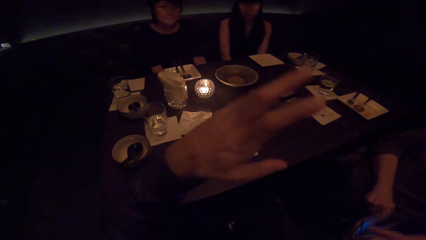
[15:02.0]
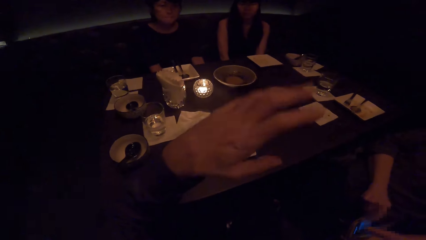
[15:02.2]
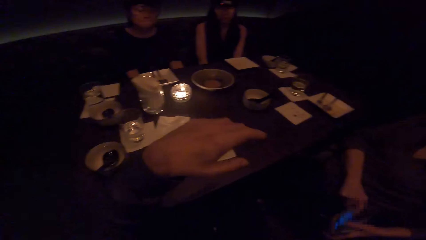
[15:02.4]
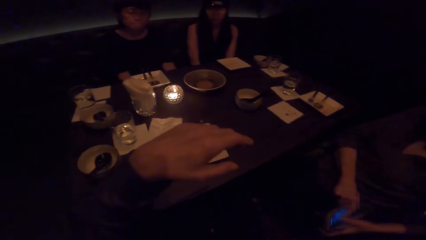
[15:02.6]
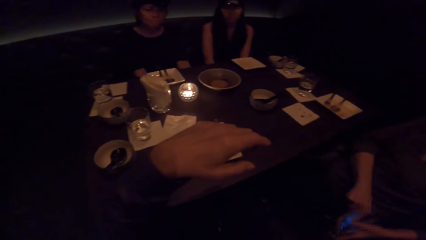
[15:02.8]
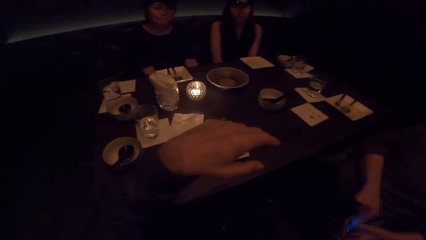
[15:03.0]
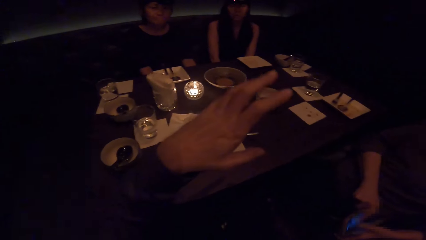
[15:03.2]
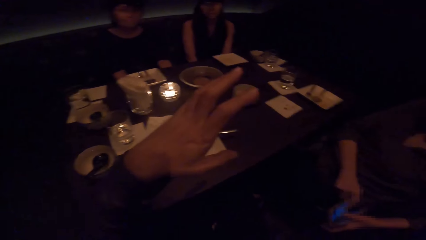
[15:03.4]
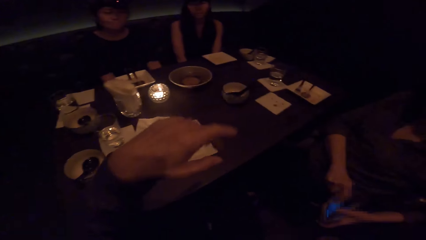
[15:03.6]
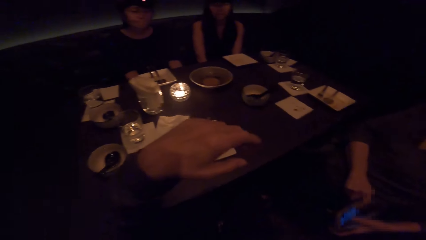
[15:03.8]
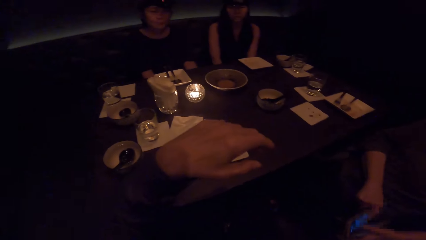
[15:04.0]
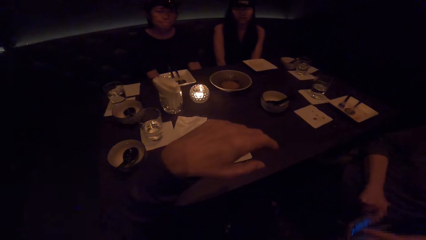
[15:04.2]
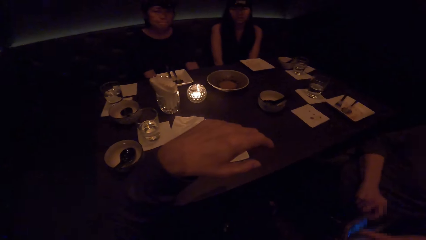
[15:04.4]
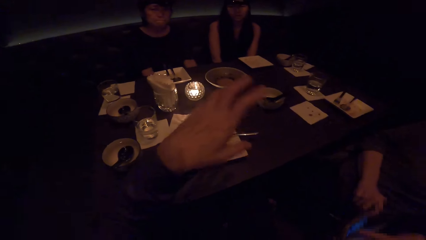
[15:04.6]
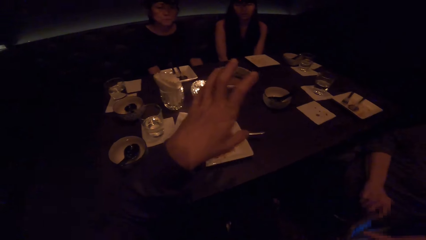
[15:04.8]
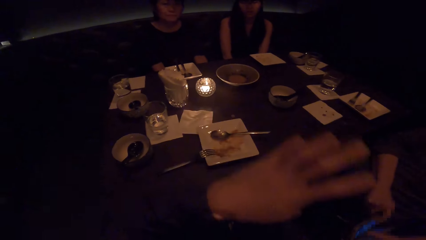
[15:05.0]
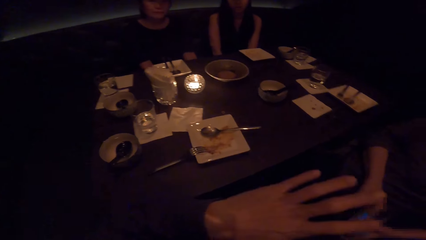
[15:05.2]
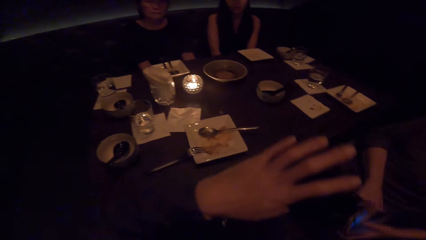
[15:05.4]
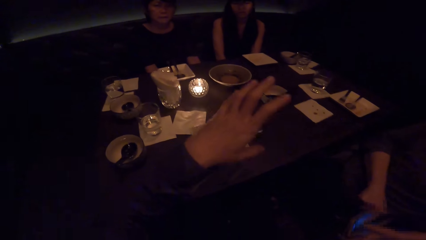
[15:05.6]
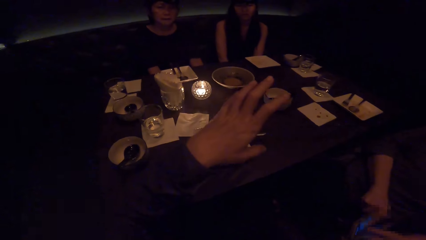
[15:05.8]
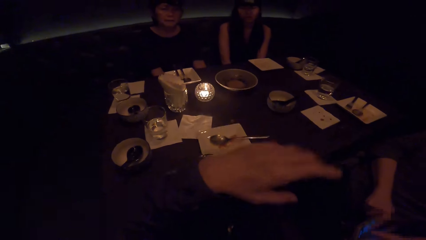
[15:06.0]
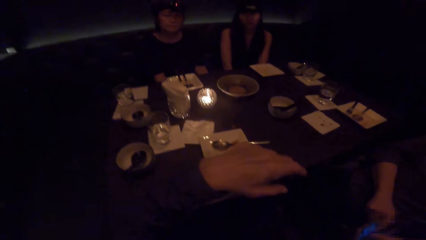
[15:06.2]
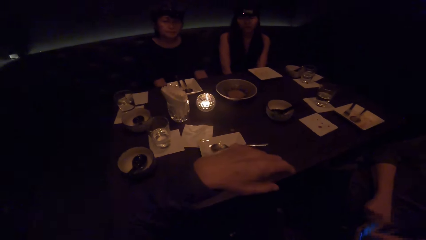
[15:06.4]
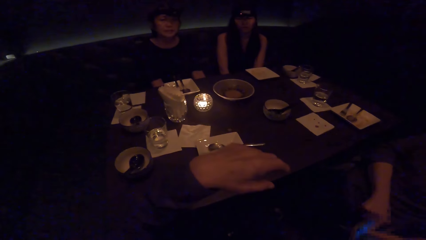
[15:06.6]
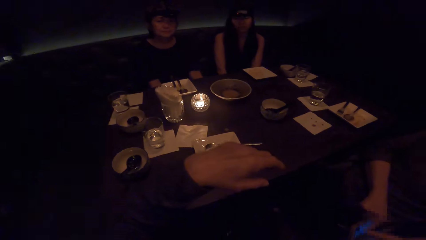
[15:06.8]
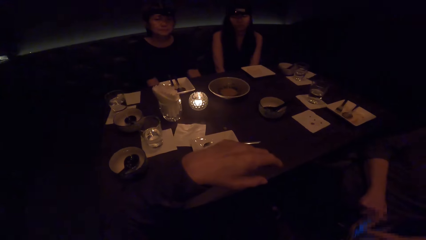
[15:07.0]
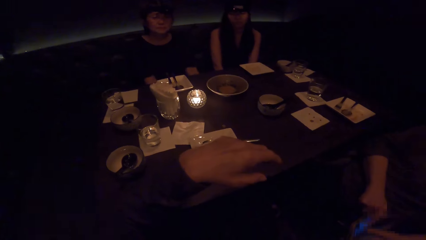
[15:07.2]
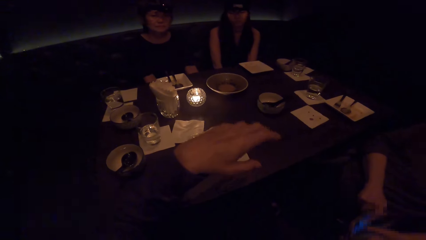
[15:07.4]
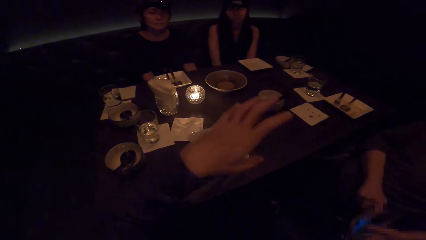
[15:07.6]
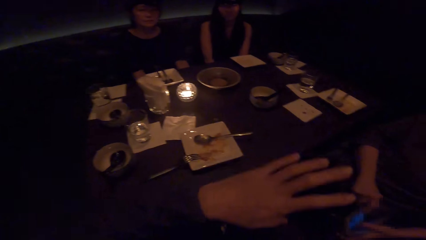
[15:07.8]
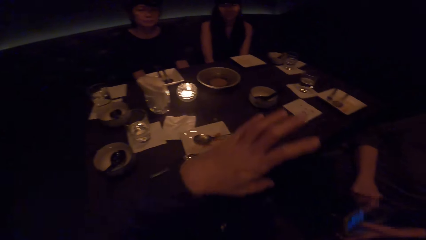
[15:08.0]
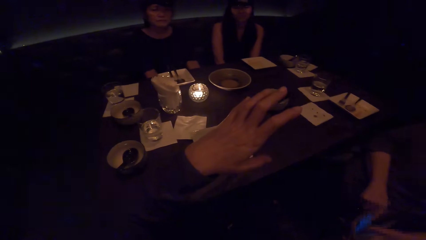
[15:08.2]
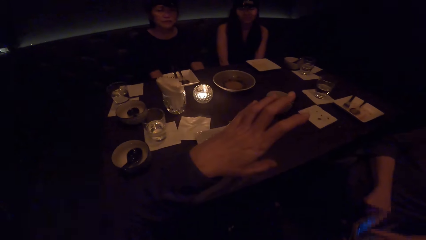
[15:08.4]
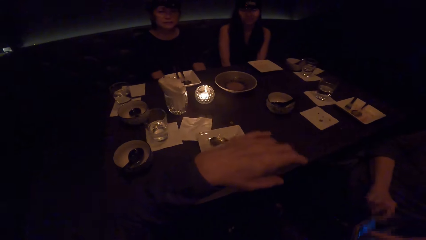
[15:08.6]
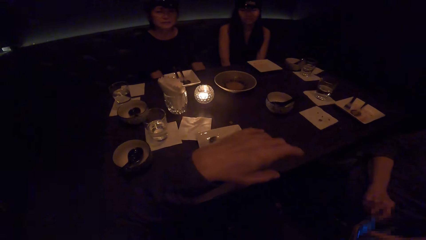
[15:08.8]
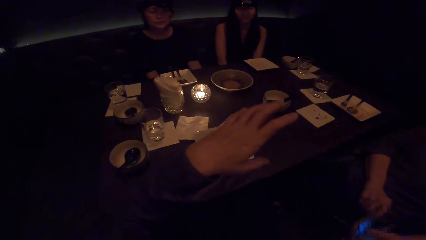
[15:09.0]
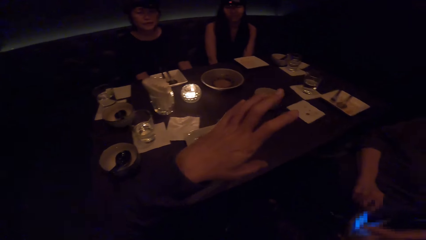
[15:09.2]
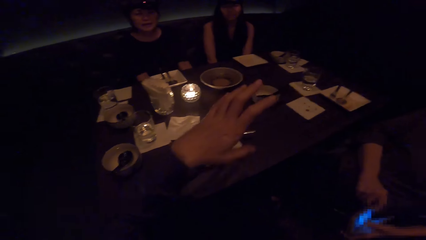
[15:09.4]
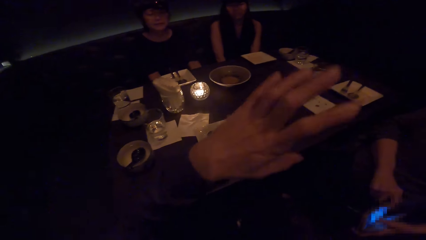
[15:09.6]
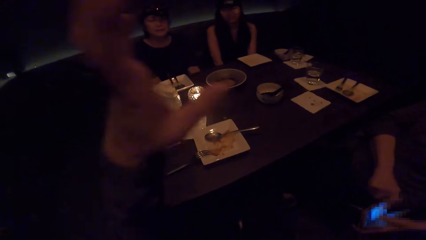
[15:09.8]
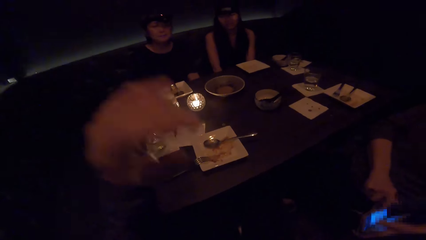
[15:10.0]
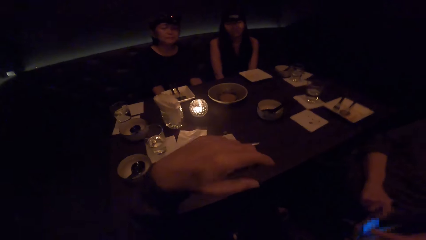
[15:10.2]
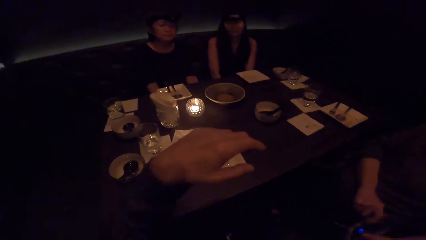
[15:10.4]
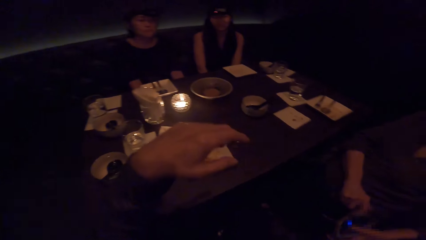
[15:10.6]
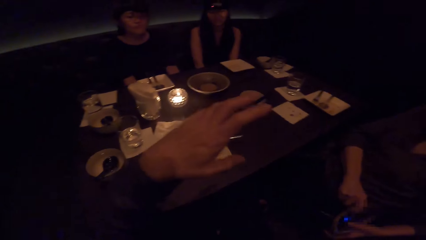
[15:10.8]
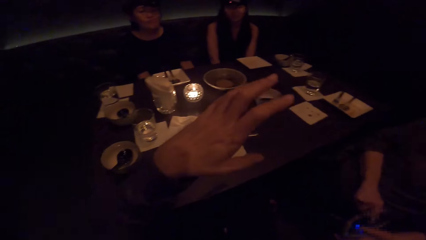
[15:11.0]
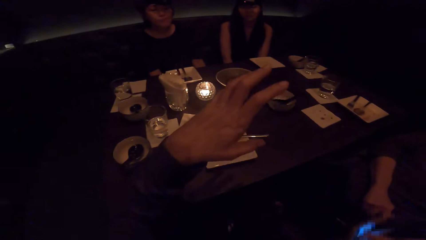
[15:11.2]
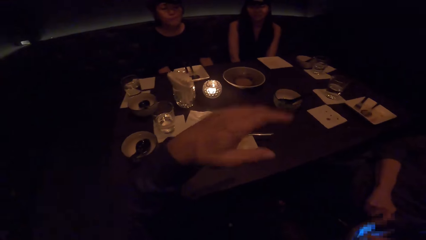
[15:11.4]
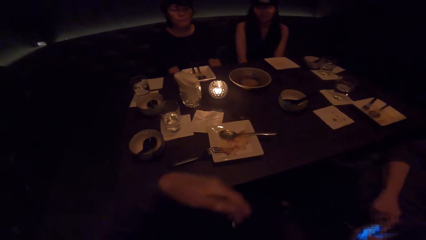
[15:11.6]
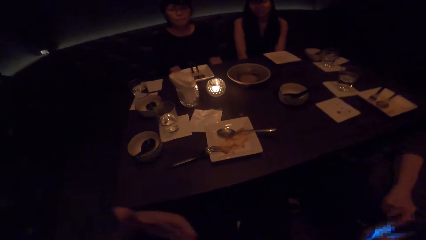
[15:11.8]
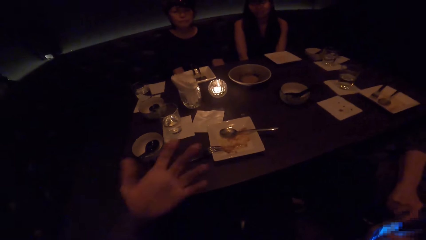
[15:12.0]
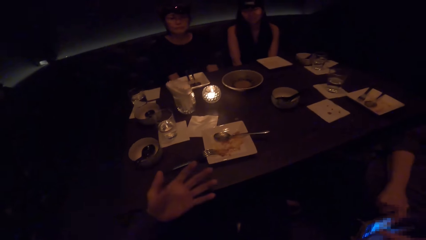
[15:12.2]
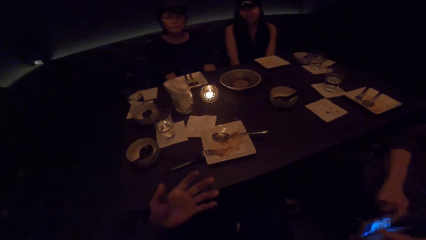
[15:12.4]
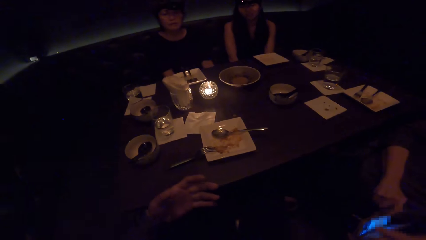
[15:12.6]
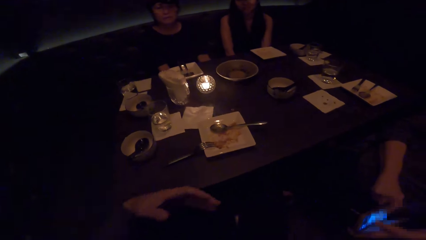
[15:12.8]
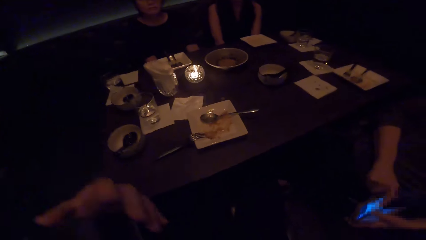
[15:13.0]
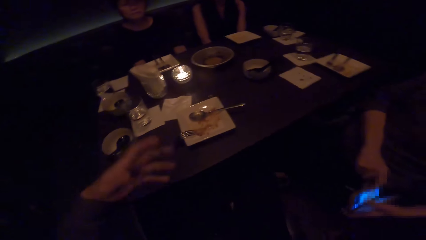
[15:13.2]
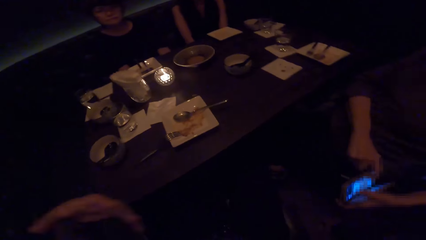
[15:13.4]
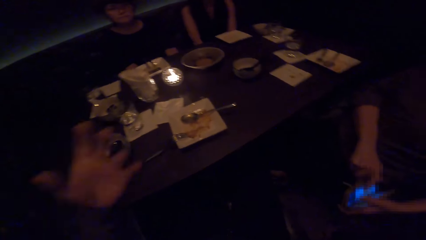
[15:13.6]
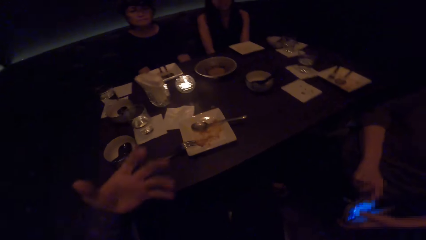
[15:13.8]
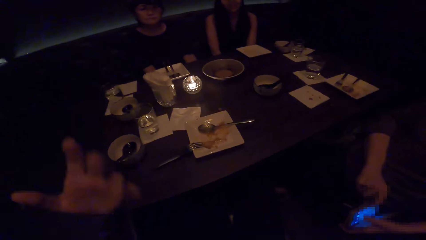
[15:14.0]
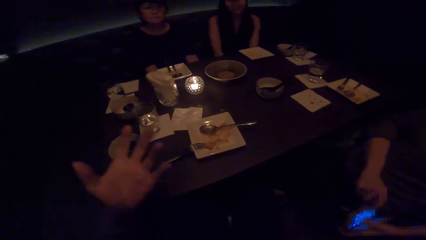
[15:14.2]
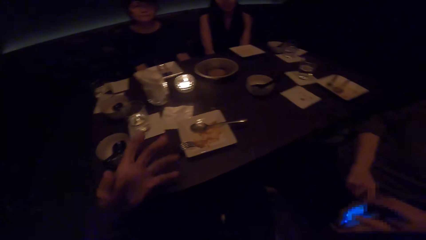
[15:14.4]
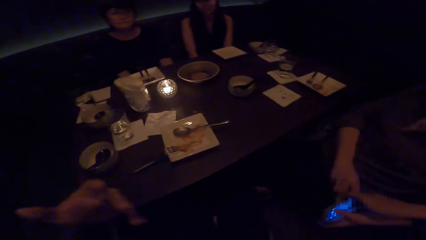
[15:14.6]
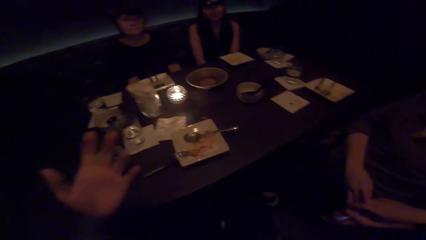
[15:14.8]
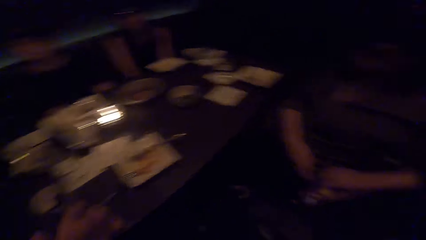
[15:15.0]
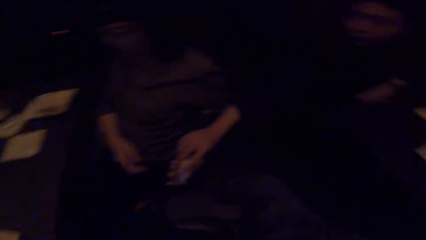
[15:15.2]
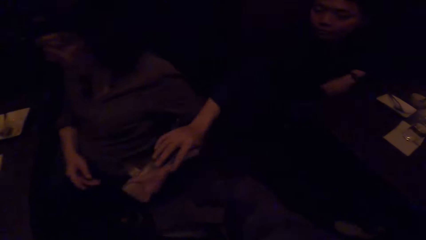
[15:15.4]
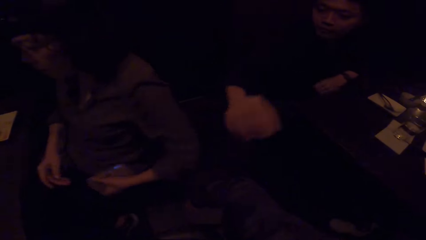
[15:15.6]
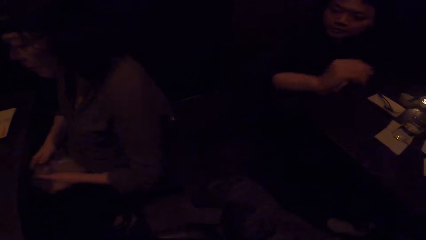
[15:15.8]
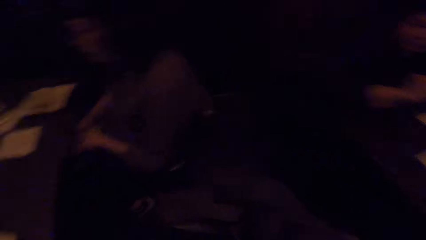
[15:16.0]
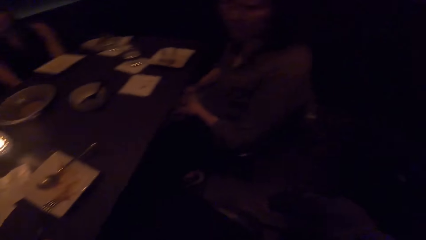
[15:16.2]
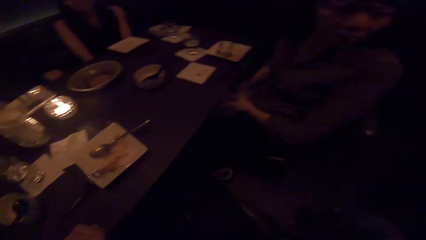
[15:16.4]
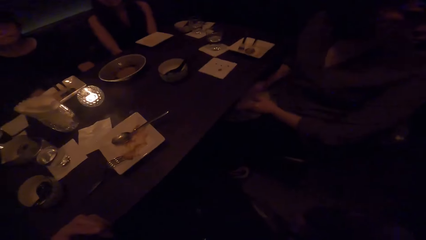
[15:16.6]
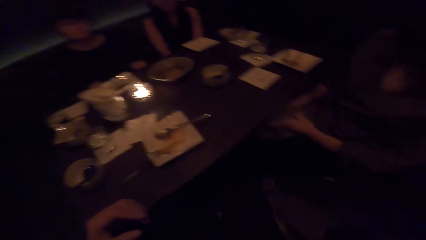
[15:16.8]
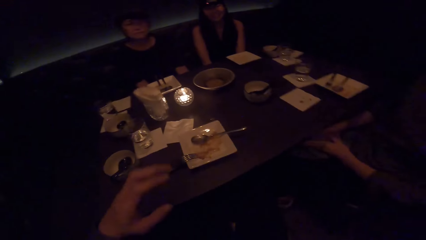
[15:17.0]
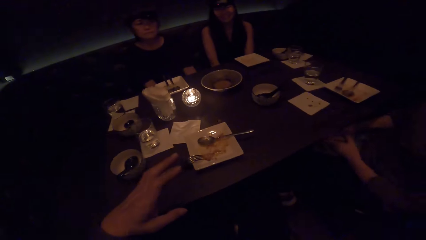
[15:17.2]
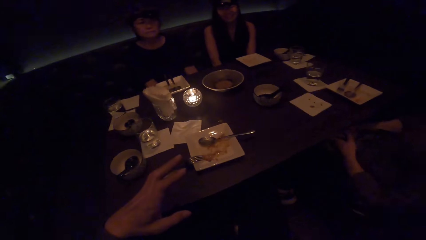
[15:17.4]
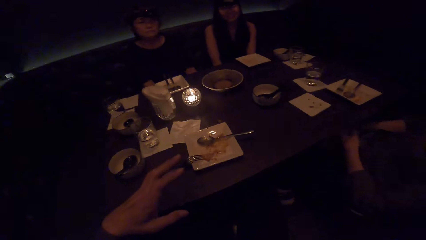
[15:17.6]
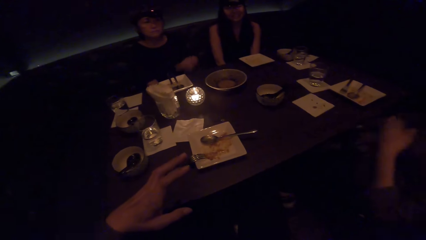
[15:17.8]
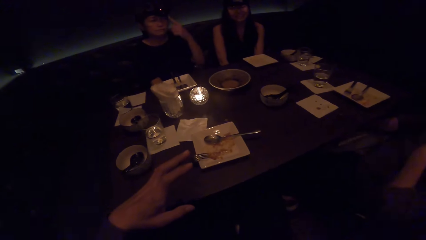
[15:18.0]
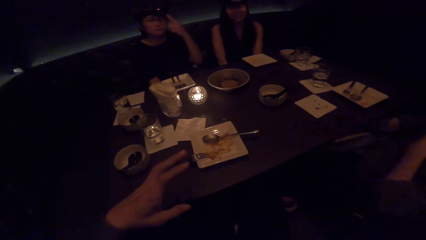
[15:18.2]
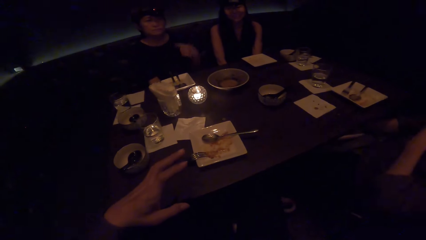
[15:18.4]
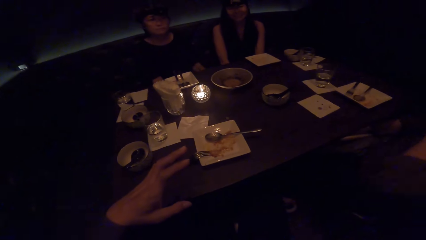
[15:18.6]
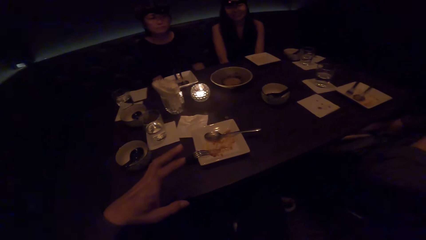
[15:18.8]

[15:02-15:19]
A man touches the phone of a woman. The woman puts the phone in the bag.
